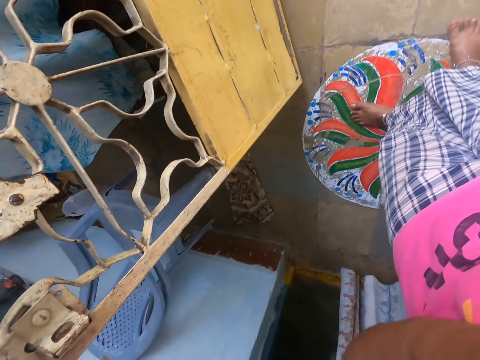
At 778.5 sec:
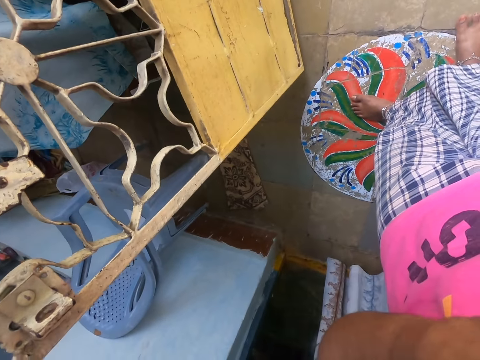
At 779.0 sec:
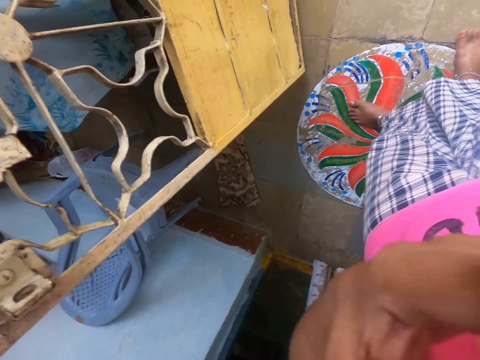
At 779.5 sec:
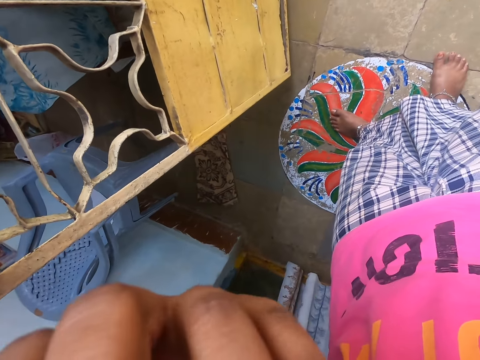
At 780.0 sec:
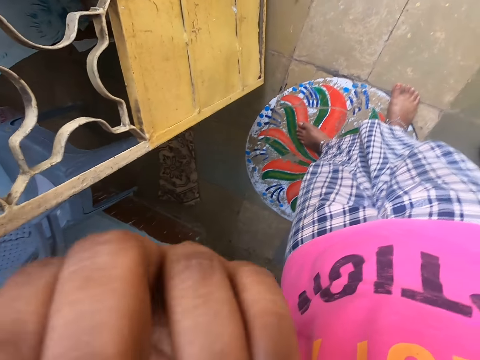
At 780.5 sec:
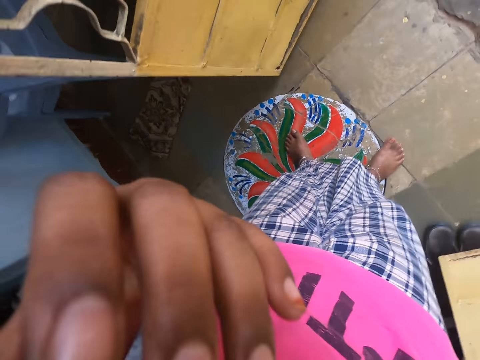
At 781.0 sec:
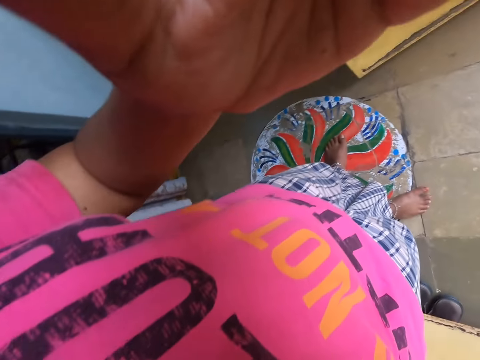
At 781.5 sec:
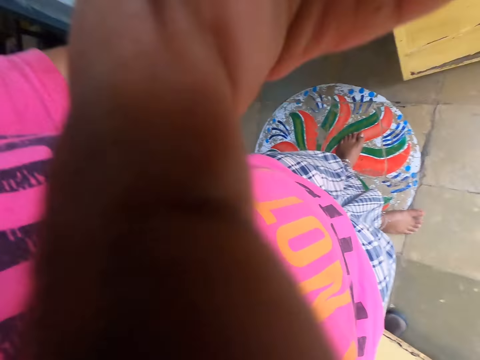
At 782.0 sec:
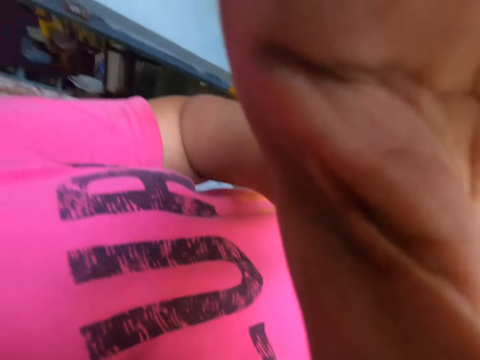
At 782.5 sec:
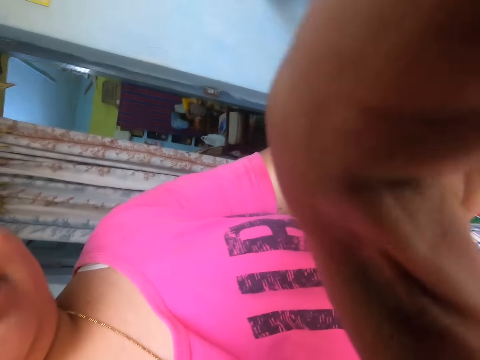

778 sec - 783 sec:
The camera wearer checks the camera. They fix the camera.
